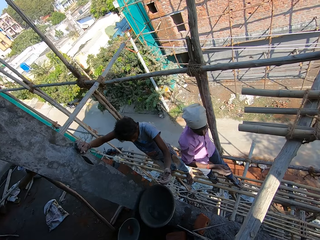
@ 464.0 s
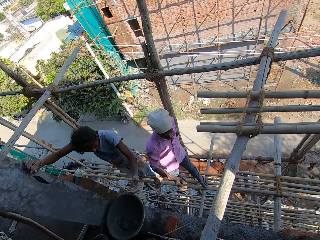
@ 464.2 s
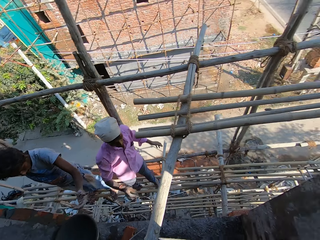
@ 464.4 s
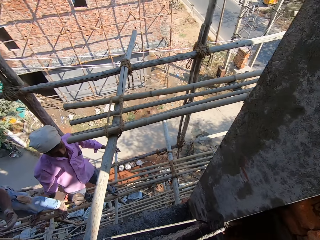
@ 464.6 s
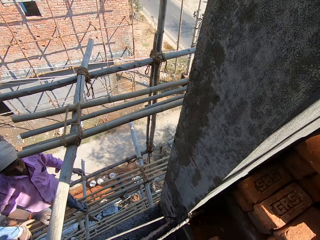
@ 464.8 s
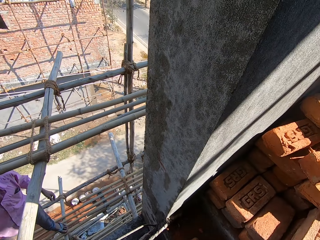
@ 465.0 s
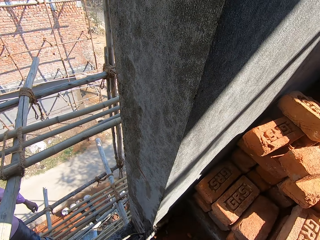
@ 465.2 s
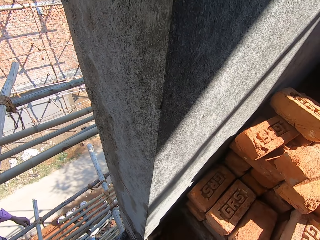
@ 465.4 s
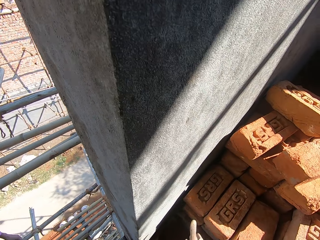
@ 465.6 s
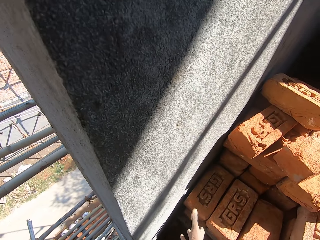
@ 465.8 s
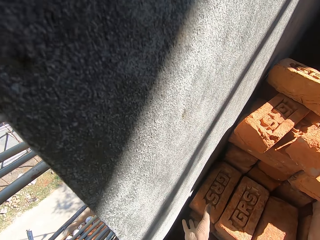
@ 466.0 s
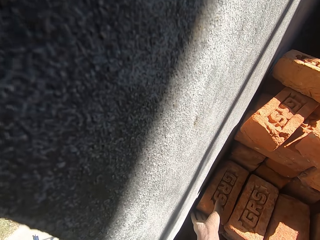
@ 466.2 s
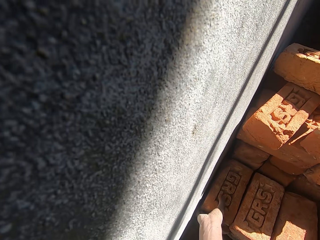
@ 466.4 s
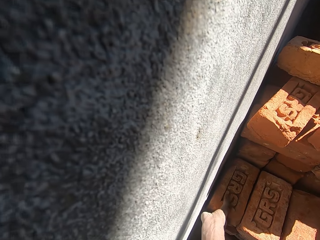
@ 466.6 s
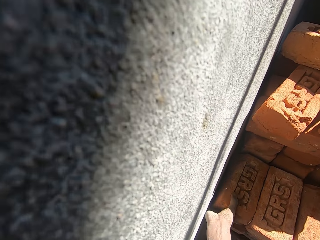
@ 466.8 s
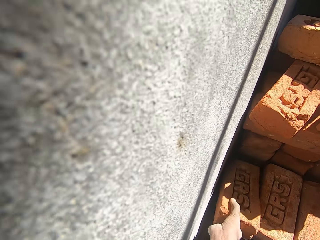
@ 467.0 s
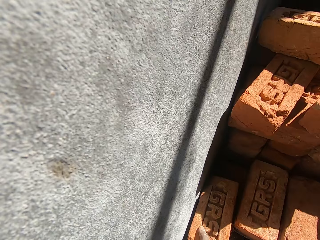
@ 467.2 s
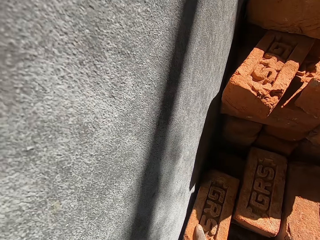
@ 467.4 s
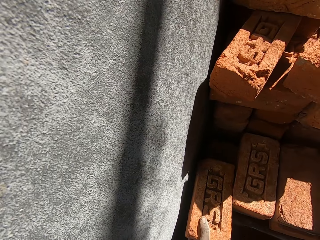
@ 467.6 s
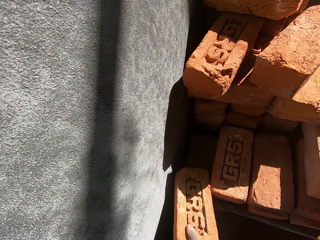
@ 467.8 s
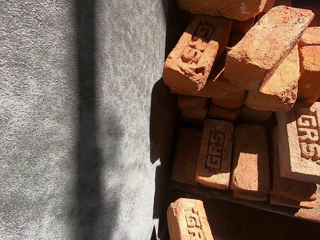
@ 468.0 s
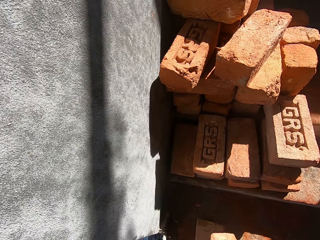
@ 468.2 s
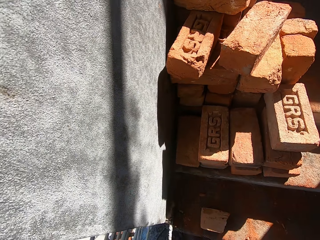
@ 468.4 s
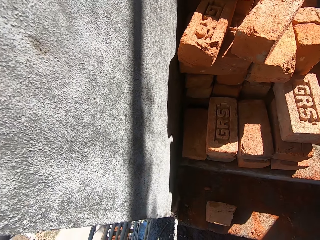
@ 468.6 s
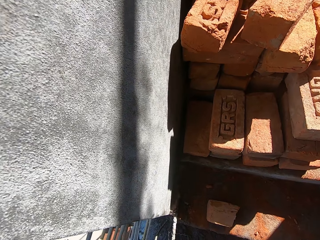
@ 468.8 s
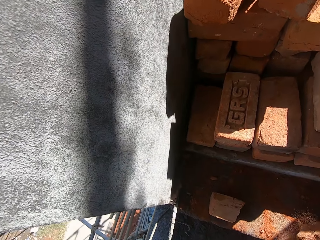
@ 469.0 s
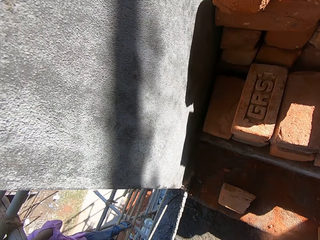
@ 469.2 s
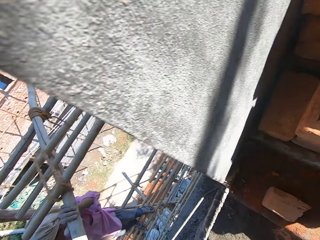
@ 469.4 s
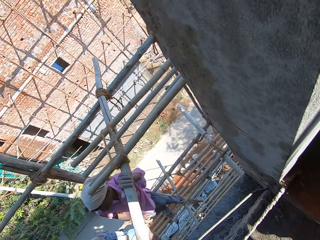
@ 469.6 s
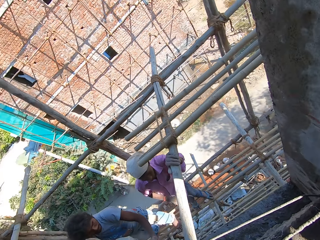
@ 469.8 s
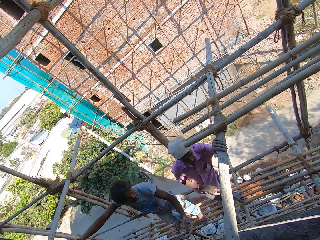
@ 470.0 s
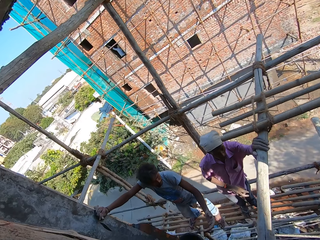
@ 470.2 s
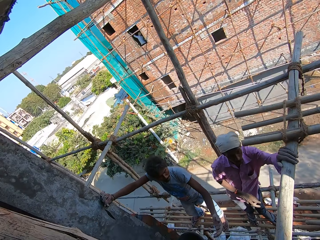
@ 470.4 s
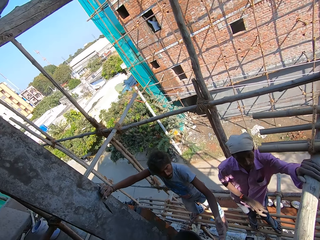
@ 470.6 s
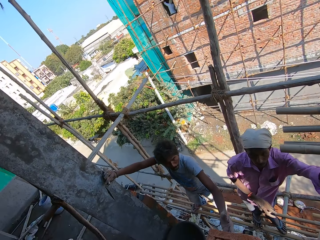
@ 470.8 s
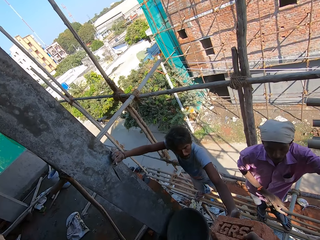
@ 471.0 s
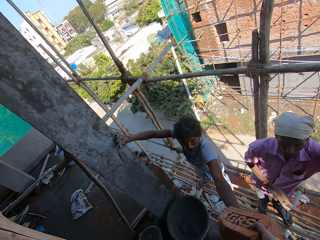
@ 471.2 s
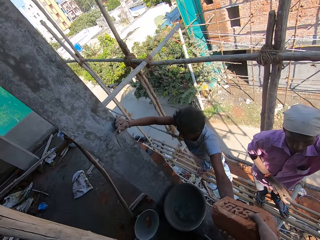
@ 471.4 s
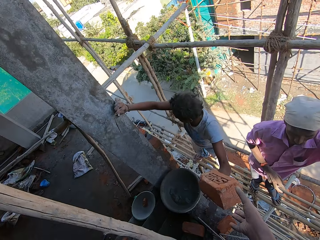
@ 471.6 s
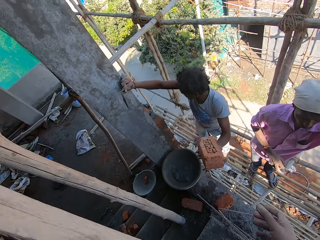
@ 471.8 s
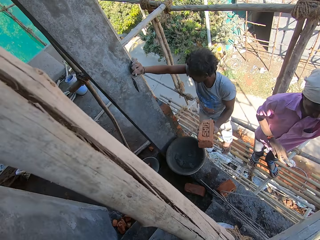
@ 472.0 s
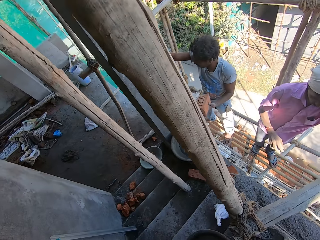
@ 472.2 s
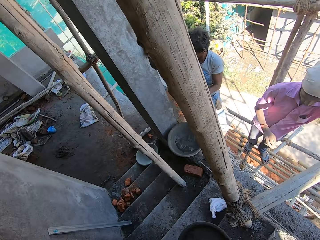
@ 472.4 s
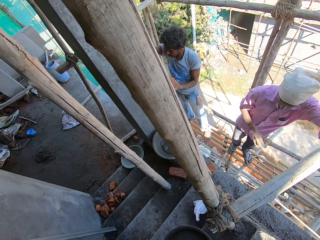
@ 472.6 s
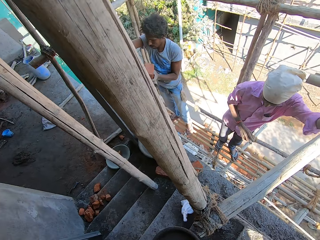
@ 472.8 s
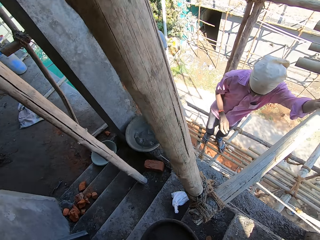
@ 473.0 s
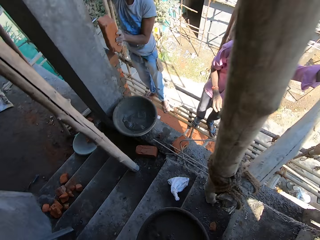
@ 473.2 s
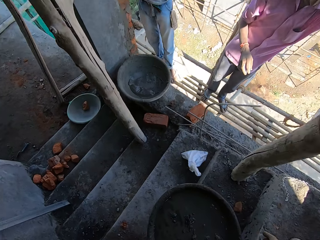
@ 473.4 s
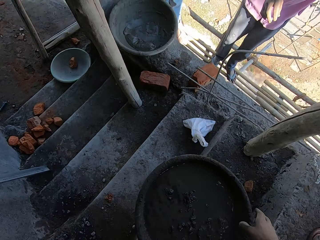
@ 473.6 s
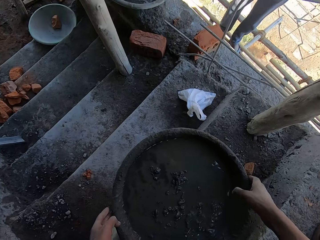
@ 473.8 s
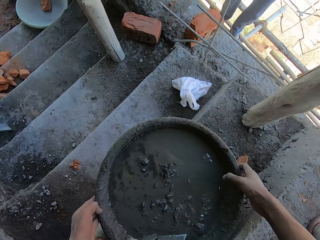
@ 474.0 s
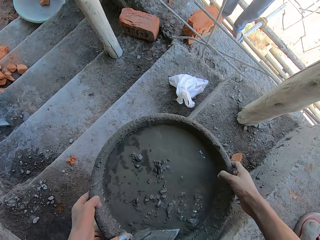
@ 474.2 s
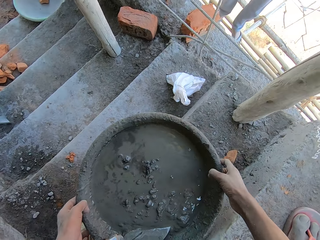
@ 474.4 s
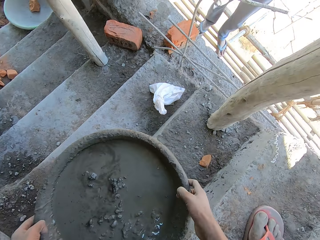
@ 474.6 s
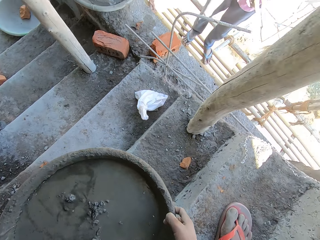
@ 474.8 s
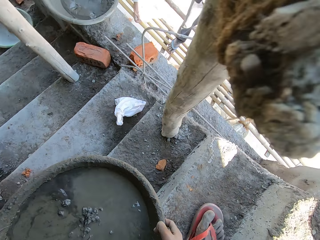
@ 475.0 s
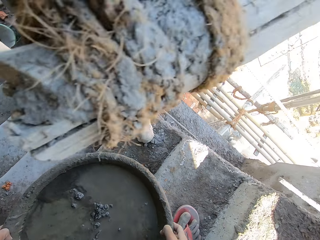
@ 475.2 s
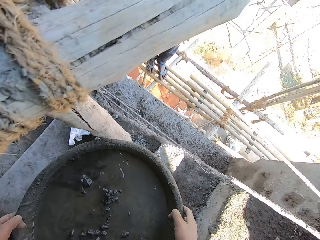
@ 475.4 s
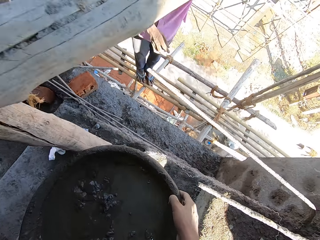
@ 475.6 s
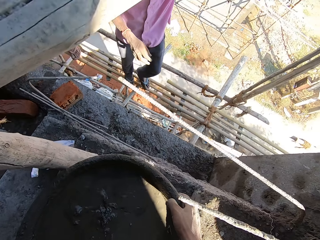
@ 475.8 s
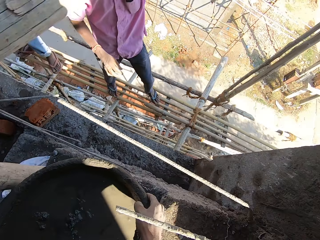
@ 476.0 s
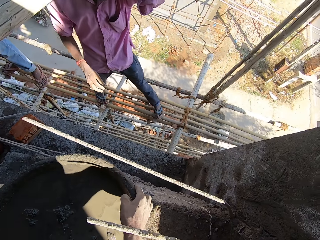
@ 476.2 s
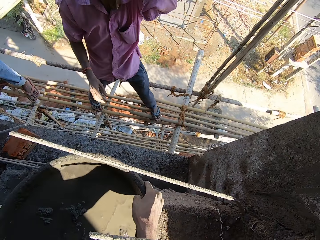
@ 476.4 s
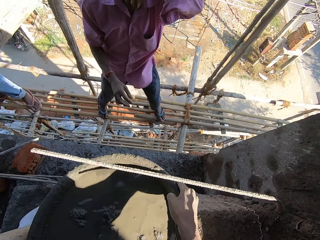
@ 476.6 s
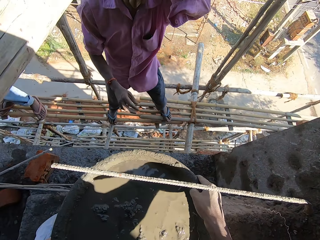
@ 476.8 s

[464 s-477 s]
The camera wearer takes a brick on the floor. They give a person the brick. The person picks up cement. The camera wearer picks up a basin. They carry the basin with cement mixture.

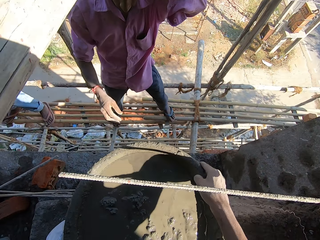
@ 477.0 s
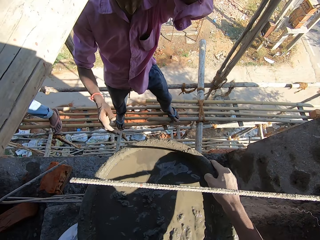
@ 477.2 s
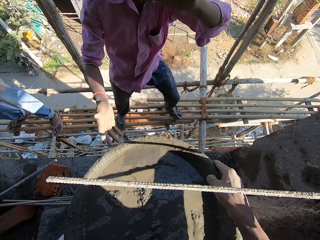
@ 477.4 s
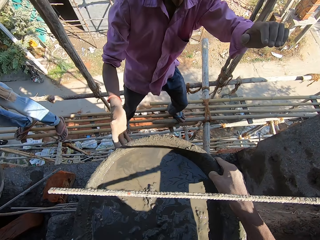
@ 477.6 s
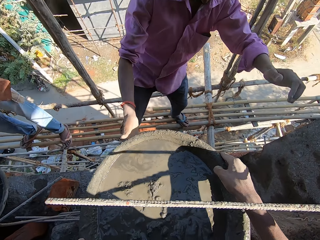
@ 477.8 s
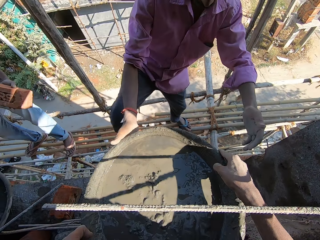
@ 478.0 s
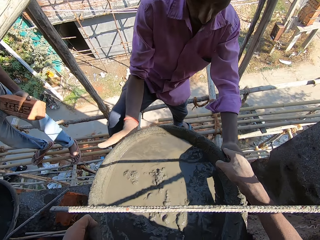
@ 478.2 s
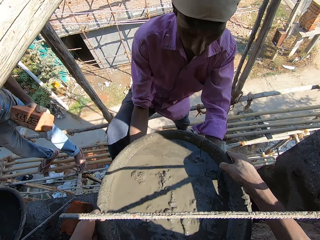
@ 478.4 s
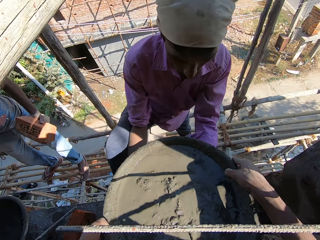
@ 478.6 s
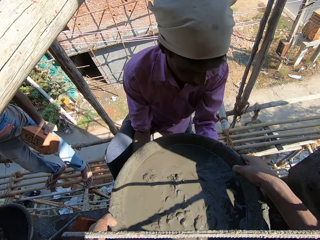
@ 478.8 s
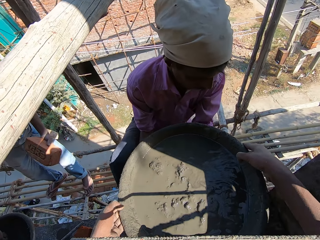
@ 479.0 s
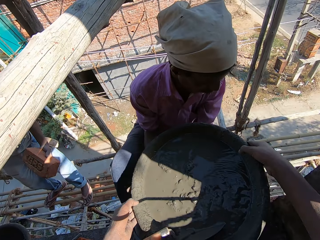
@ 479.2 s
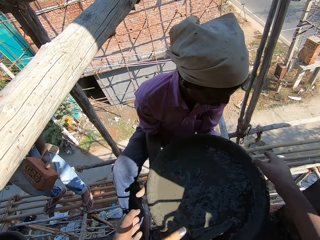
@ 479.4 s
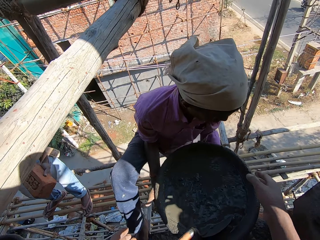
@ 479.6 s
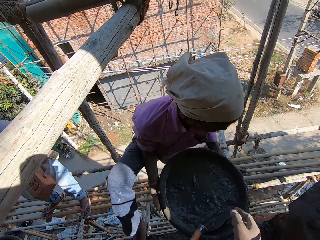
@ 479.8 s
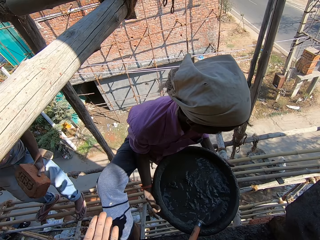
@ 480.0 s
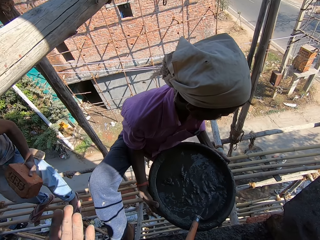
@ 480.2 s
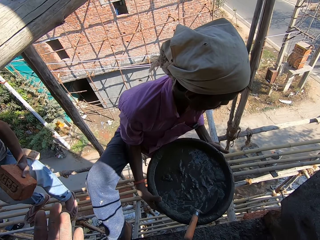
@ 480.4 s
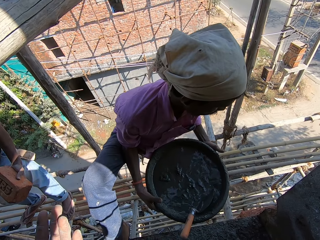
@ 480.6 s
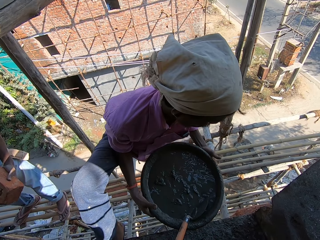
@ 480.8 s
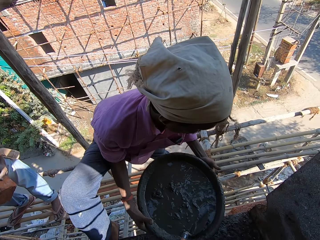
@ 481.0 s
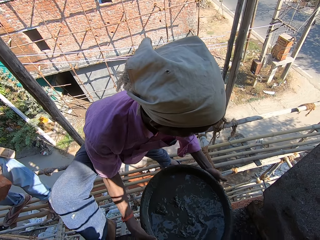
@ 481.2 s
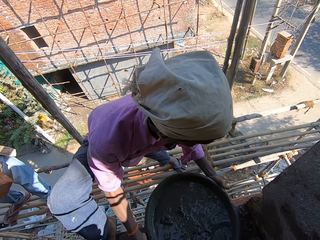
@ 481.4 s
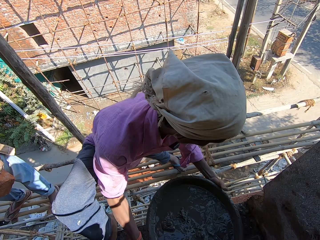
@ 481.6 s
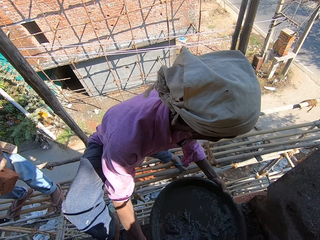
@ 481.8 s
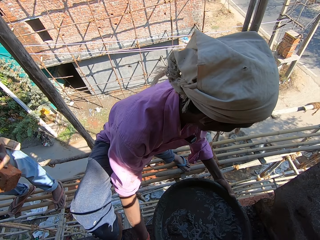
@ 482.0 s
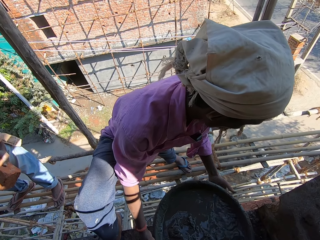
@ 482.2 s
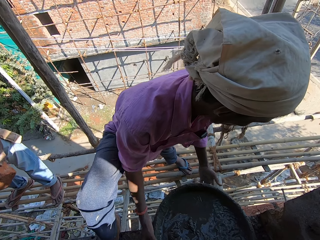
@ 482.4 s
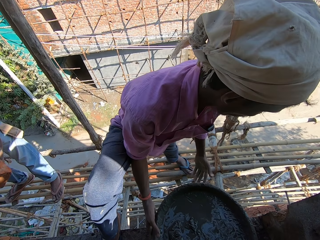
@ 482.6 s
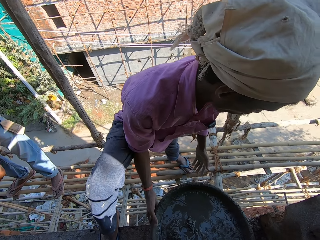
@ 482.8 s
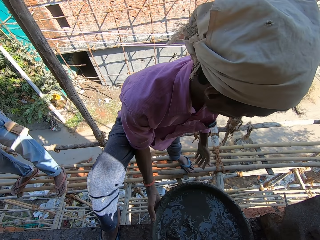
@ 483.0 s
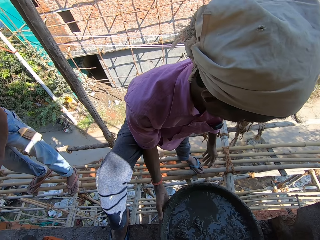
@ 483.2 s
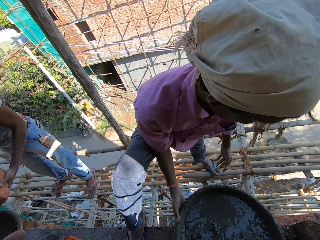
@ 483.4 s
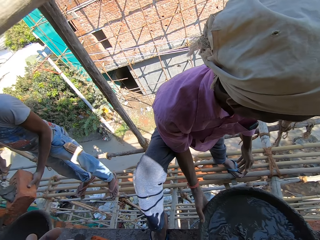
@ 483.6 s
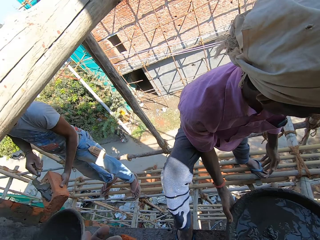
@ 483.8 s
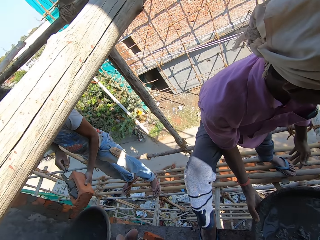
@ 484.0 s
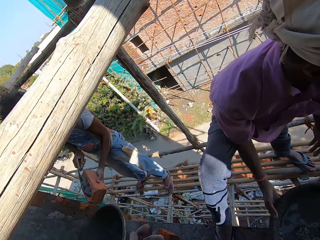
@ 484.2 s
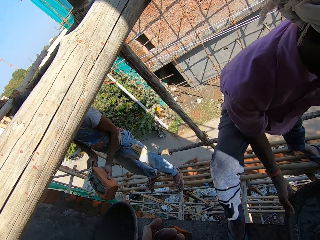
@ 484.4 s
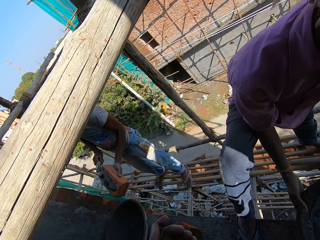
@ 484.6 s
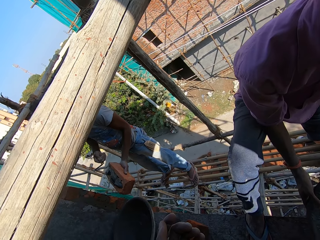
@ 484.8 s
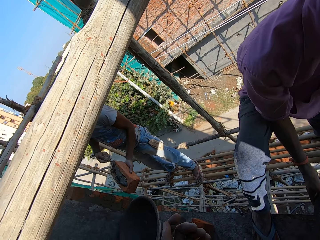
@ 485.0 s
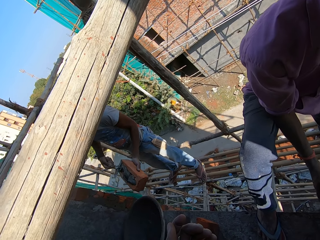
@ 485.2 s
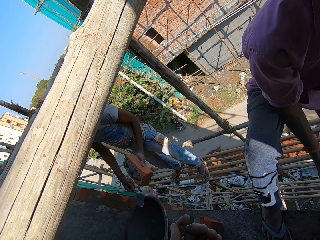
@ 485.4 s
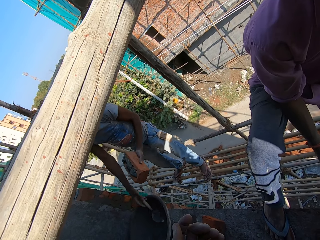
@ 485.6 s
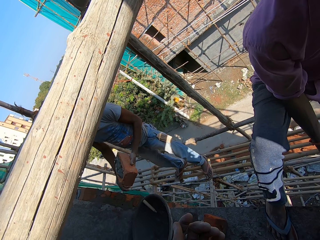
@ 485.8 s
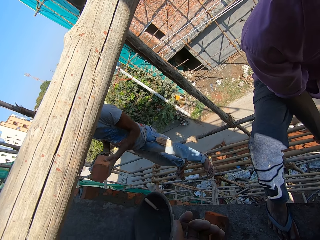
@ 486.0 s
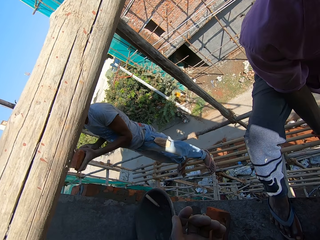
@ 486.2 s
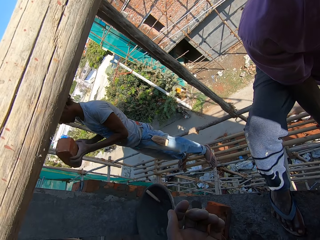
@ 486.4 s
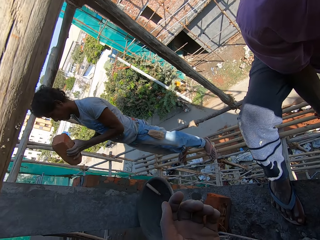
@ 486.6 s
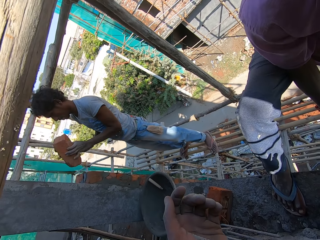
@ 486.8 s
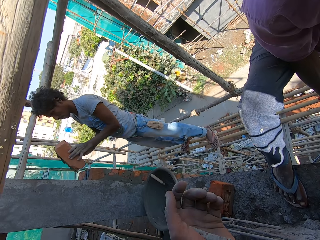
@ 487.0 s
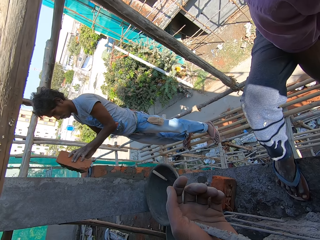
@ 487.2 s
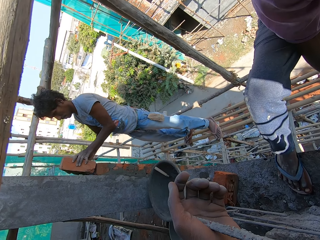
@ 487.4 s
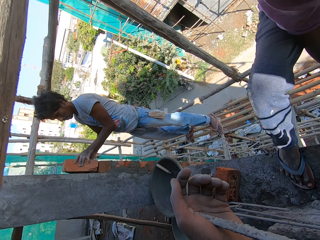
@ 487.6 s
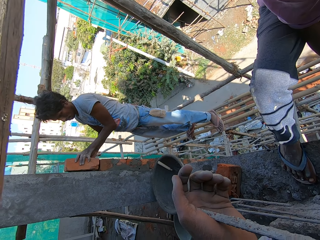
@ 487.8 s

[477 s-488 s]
The camera wearer gives a man a basin with cement. The man picks up the basin and puts the basin down. A person puts the cement mixture on the brick. The person puts a trowel down and attaches the brick on the wall.
